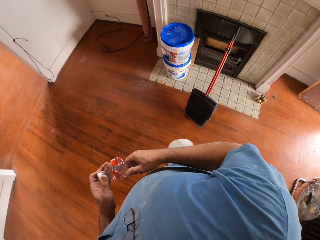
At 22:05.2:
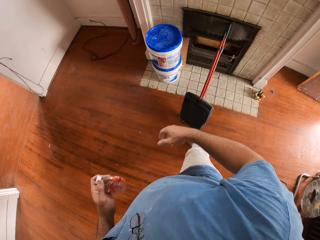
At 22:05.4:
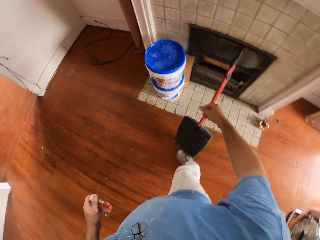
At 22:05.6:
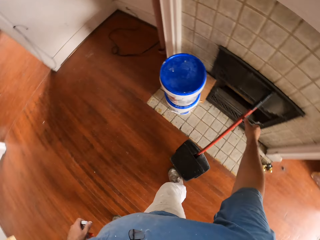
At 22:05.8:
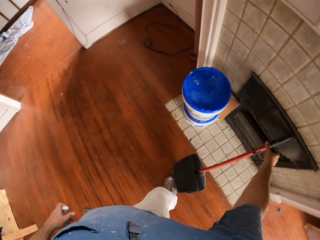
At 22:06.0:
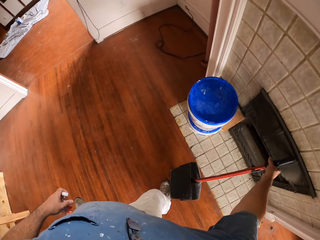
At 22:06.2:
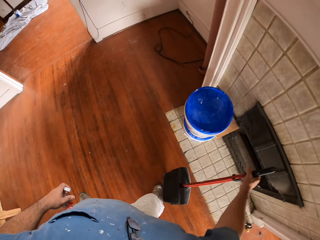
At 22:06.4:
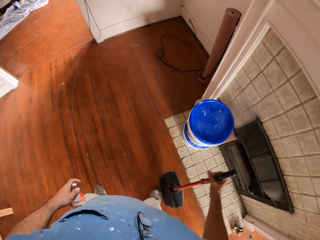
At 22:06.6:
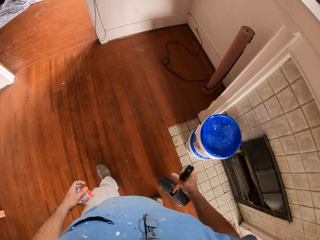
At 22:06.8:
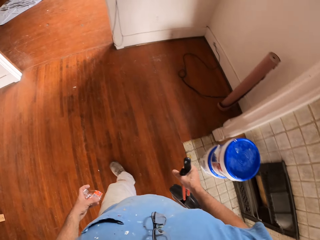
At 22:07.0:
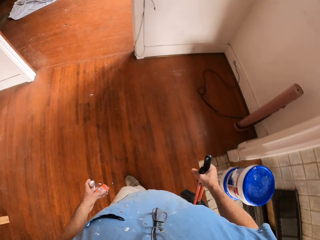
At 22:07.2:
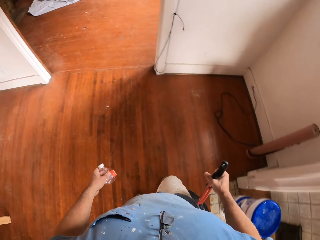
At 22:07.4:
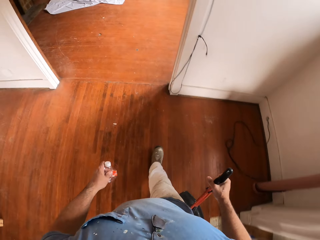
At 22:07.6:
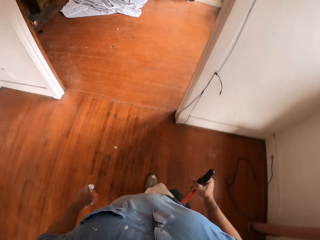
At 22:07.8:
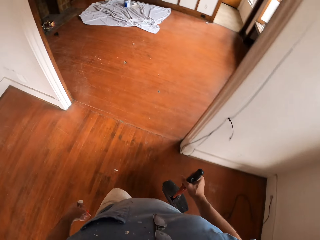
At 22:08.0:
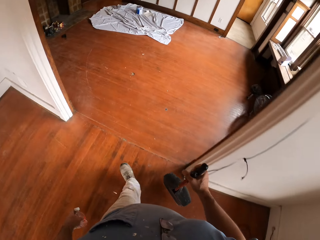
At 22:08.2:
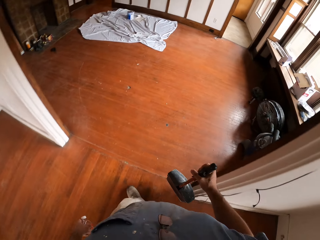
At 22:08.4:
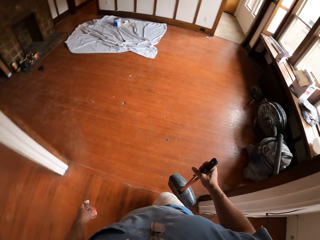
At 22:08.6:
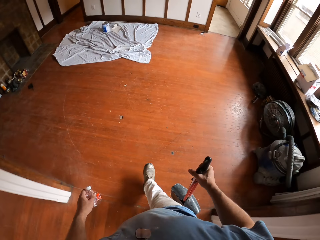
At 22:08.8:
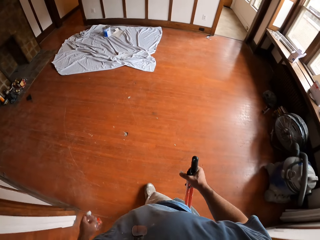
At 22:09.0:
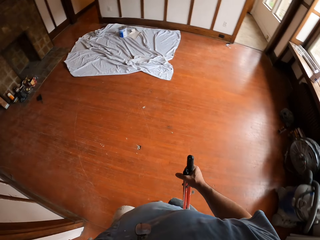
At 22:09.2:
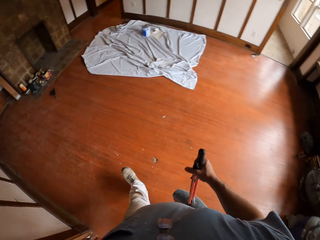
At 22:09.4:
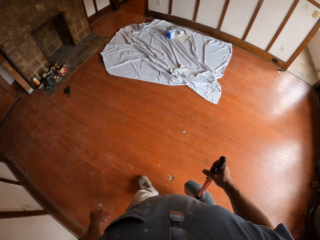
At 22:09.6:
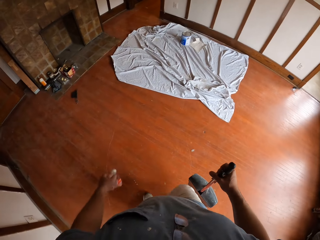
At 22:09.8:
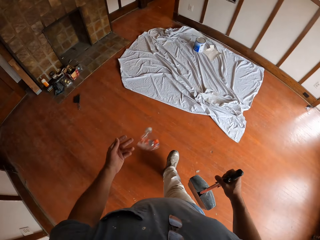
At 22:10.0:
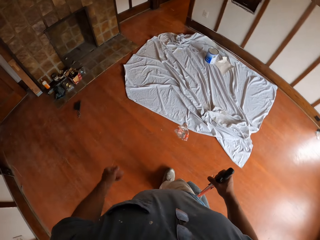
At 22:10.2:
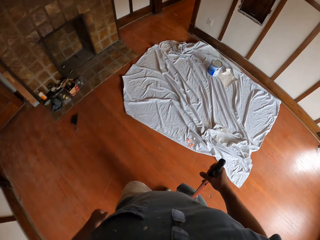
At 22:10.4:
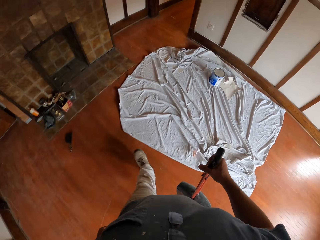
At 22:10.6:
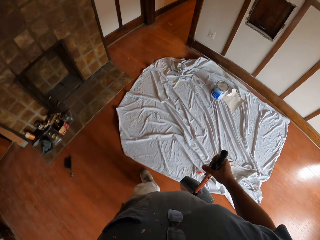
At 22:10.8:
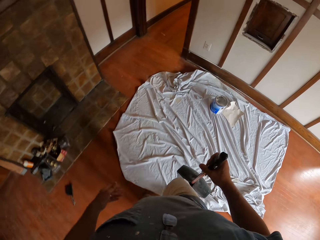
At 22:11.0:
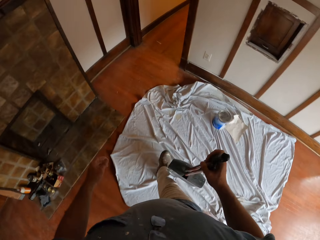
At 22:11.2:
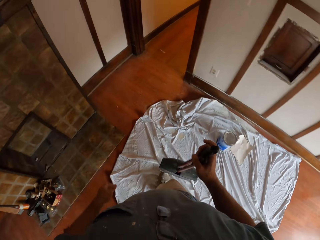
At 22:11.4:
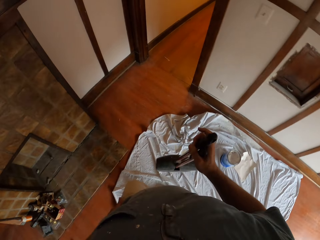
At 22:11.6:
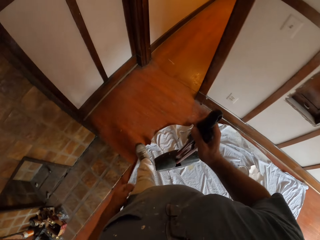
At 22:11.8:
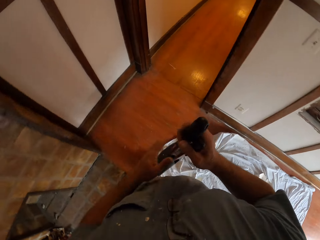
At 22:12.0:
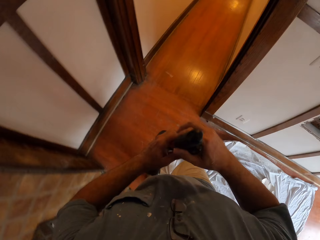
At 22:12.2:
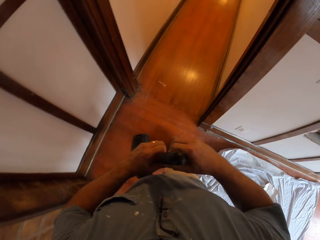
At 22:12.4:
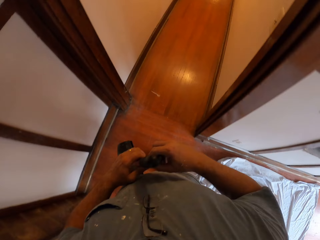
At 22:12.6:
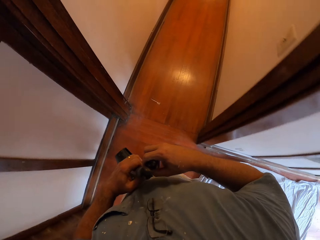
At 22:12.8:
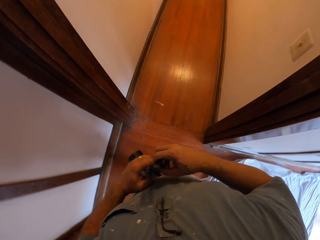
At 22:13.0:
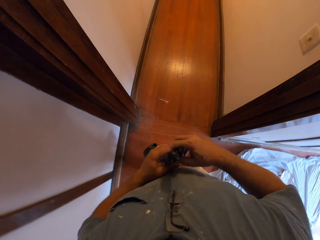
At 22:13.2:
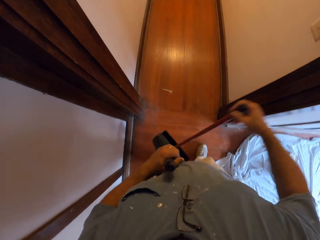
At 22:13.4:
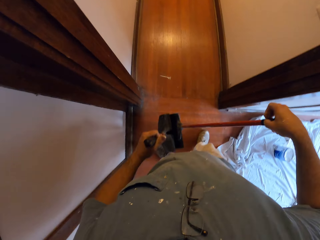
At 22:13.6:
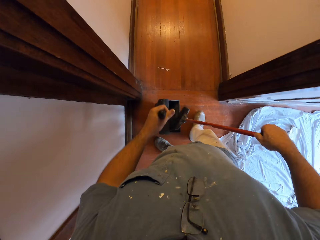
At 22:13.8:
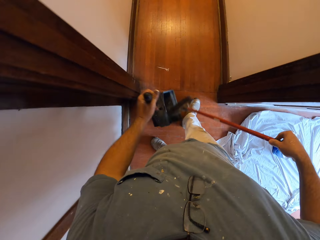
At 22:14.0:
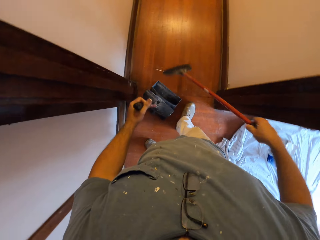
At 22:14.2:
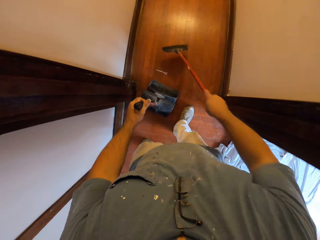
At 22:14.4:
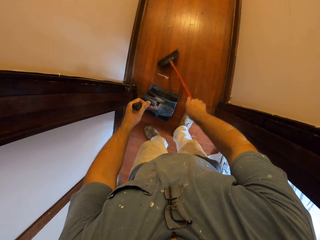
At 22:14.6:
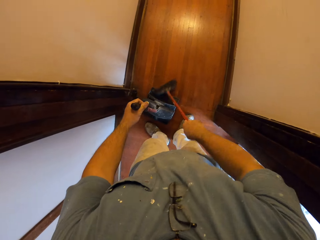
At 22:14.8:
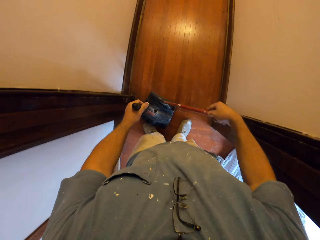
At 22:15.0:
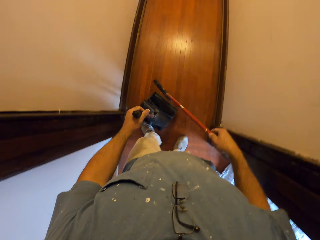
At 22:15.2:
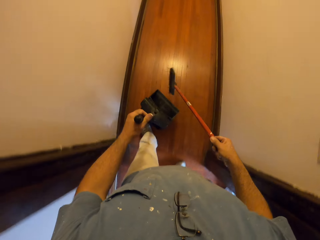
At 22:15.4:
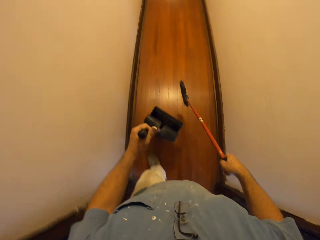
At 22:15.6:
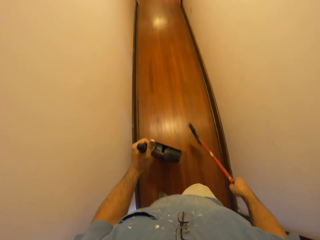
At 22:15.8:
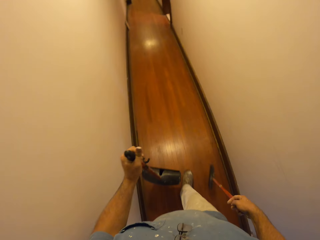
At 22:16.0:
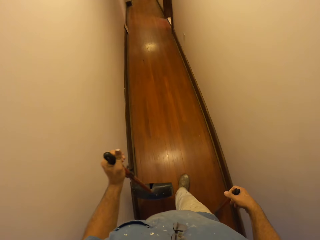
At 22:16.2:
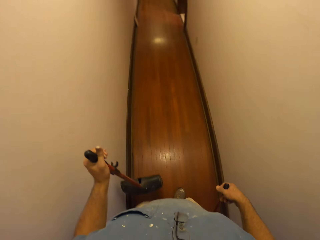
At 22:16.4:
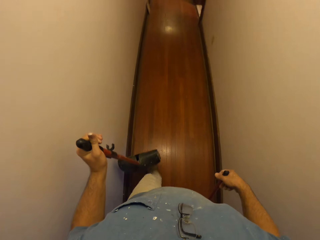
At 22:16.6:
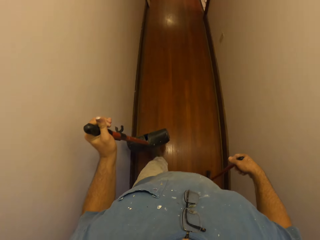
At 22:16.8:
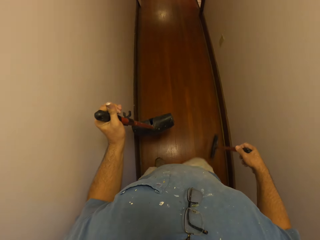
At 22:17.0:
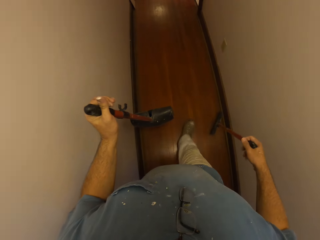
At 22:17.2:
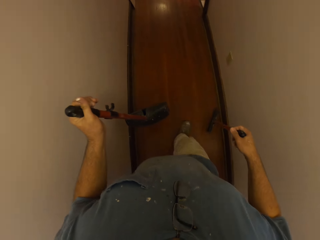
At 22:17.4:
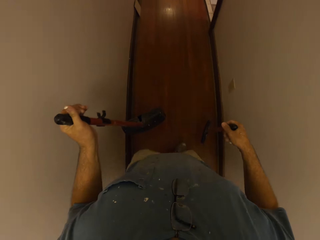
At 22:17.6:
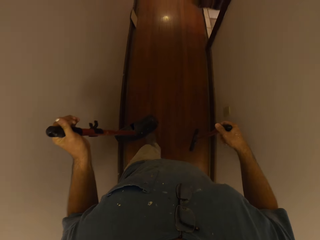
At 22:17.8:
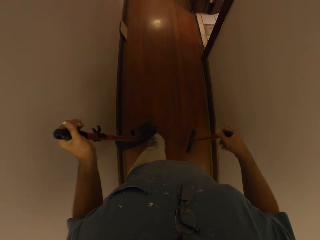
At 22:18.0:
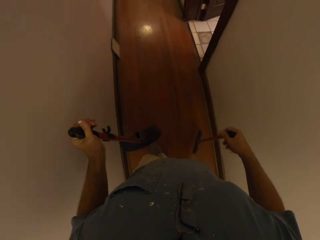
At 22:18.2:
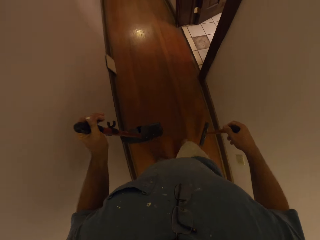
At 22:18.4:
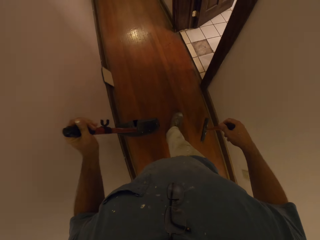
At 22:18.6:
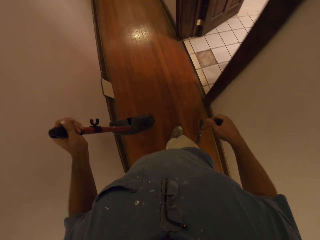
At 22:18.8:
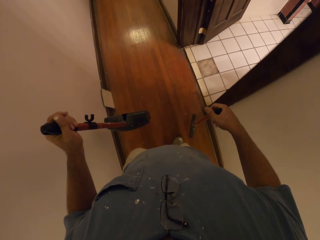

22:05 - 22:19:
The camera wearer picks up a broom and parker or dust pan set by the wall. They walk to the corridor. They walk around a room. They throw away a bottle on the floor. They detach the brush from the parker. They clean the corridor with the brush. They walk back to the toilet. They walk around with the broom and the dust pan.

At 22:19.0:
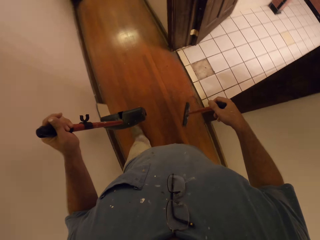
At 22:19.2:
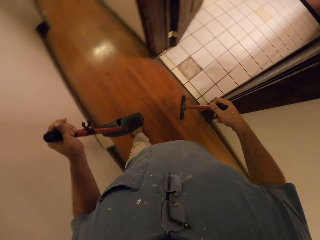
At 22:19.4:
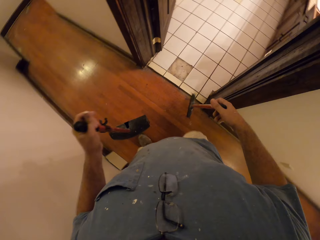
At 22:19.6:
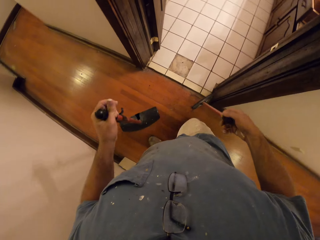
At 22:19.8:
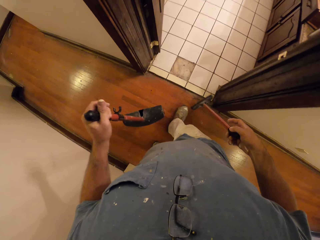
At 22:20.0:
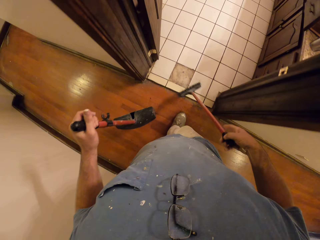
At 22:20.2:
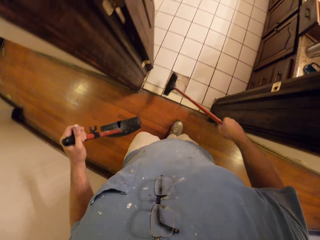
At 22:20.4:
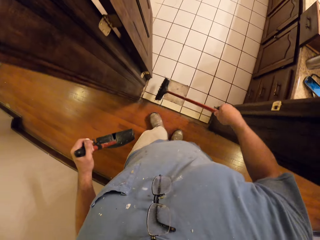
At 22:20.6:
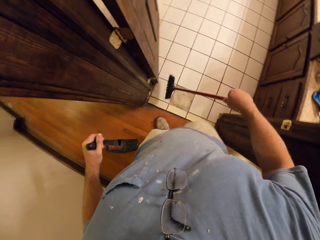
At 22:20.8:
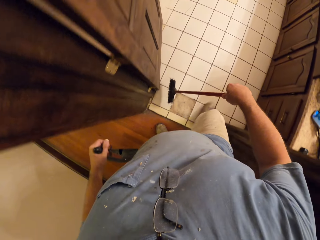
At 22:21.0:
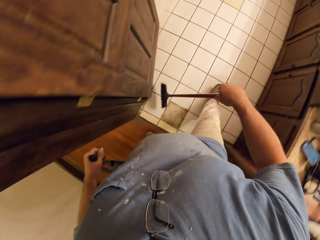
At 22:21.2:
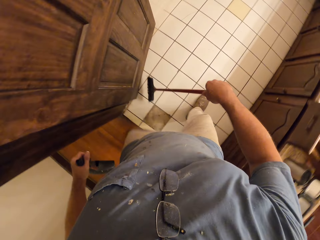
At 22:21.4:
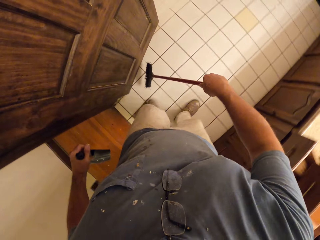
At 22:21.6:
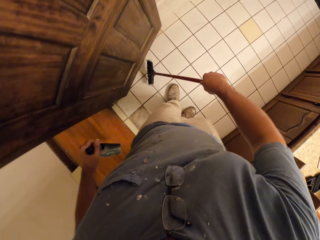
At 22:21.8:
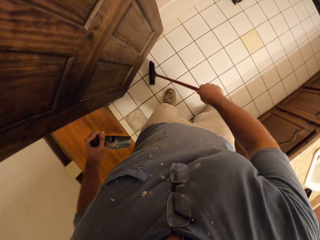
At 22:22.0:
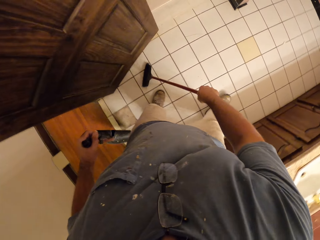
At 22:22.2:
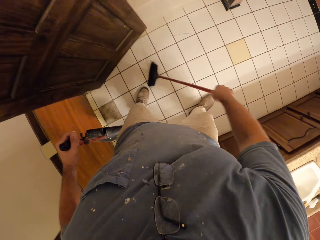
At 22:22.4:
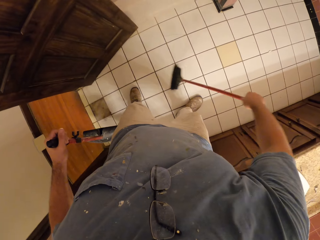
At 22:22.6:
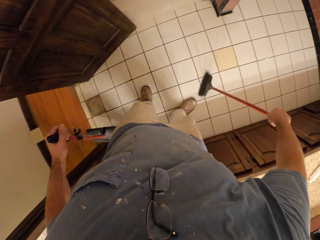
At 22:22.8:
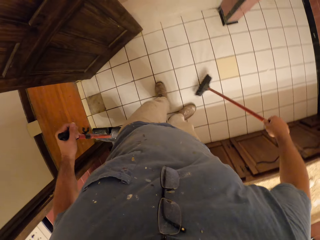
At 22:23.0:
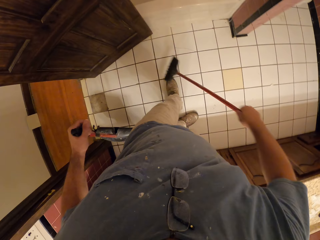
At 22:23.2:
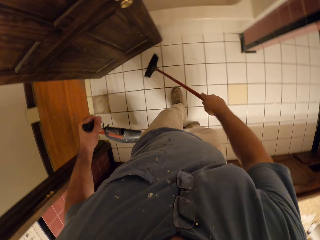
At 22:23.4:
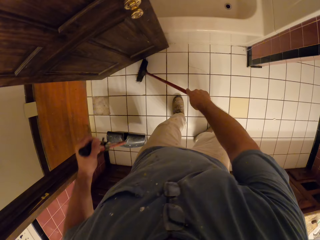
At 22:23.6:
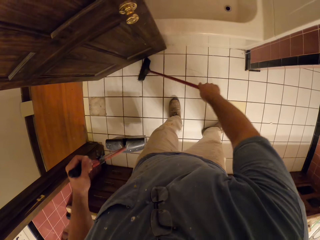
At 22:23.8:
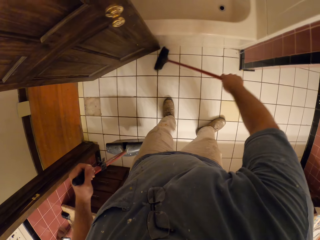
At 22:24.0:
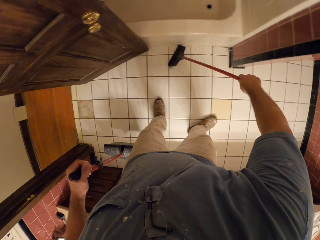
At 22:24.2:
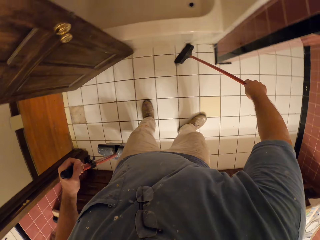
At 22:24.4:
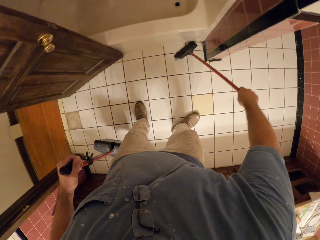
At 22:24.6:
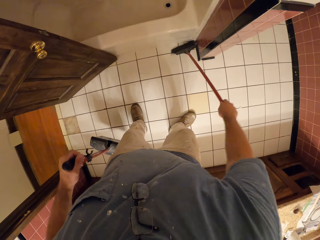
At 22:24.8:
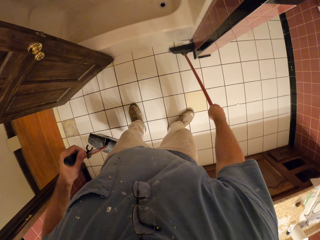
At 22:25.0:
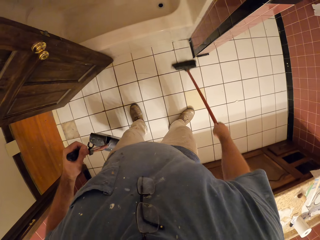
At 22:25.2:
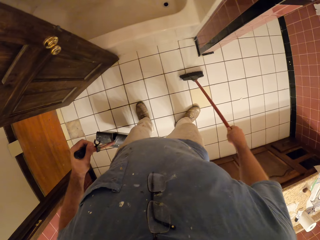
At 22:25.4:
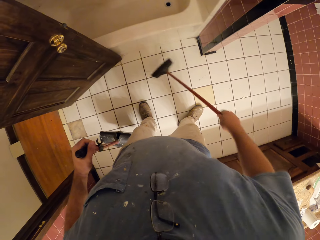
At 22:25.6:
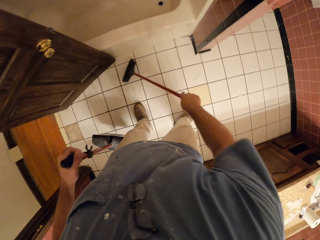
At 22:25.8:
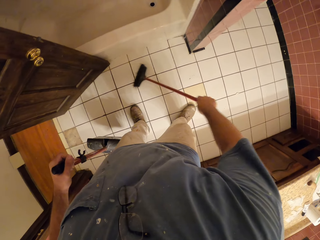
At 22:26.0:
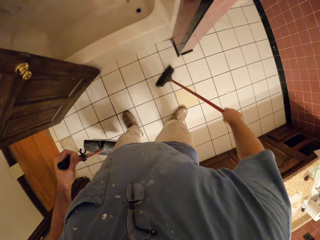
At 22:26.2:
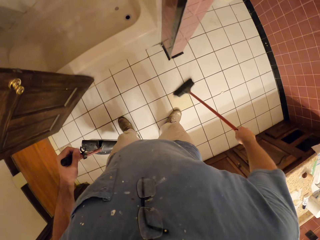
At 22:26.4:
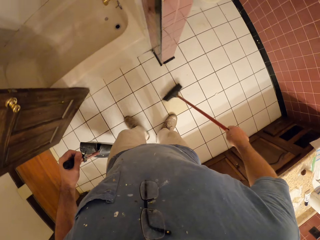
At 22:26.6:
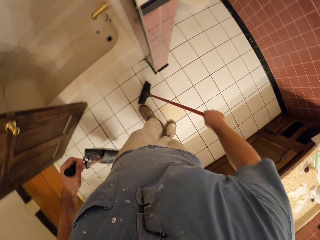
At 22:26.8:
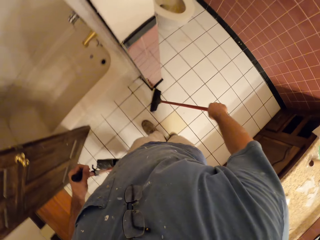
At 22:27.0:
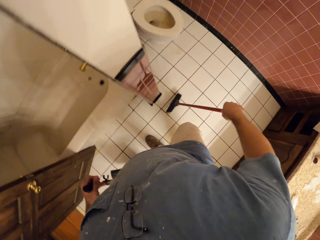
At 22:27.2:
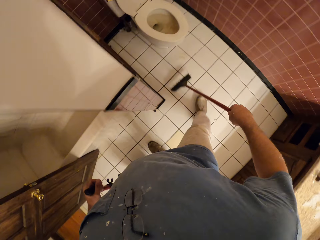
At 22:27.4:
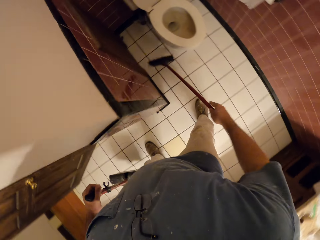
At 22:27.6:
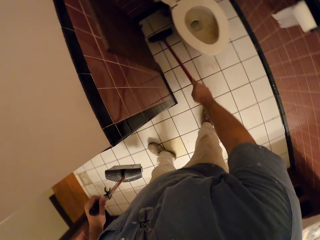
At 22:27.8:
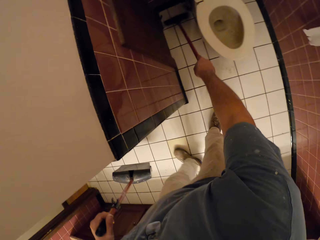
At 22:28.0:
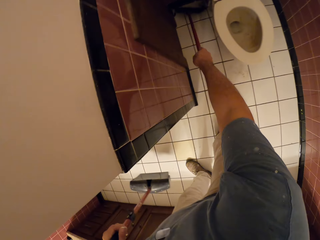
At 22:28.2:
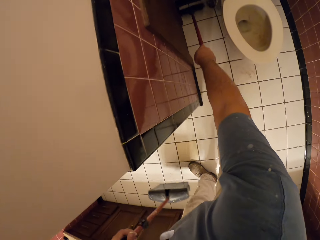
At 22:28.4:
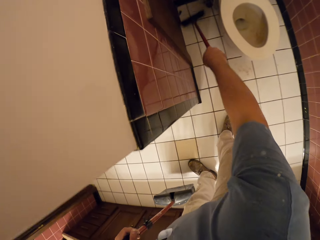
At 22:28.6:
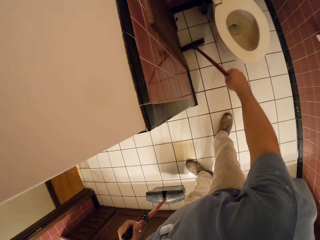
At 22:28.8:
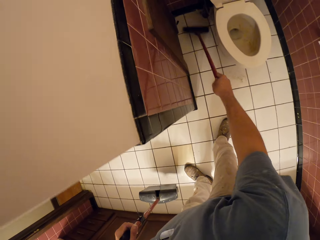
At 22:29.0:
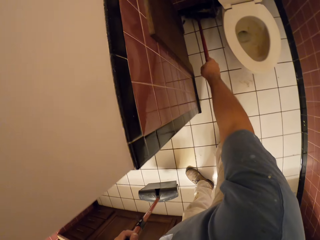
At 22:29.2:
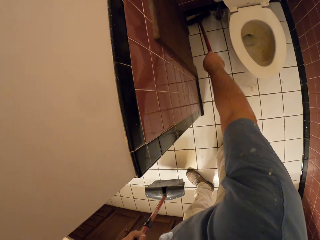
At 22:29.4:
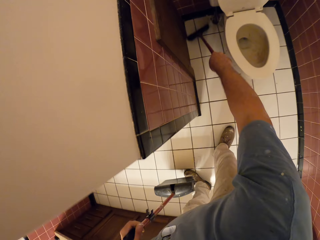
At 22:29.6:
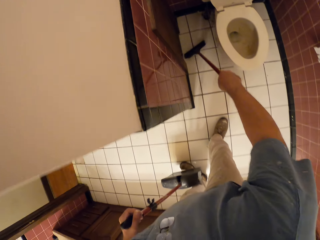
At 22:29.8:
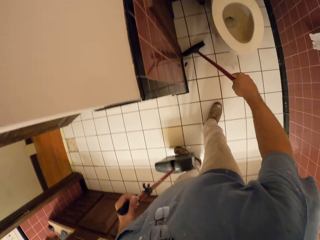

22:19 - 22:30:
The camera wearer enters a bathroom. They sweep the bathroom floor with a broom.
